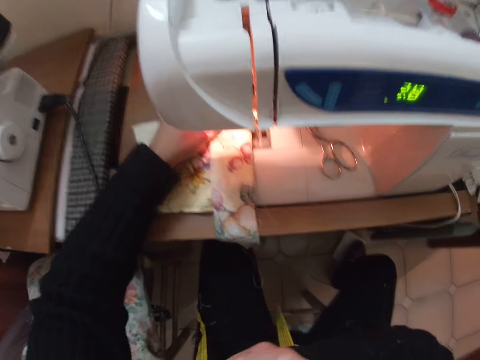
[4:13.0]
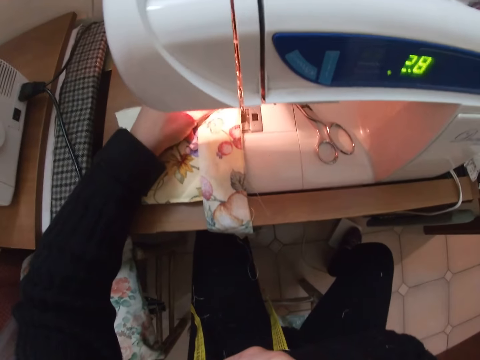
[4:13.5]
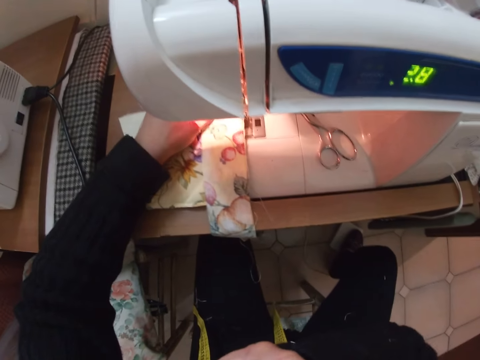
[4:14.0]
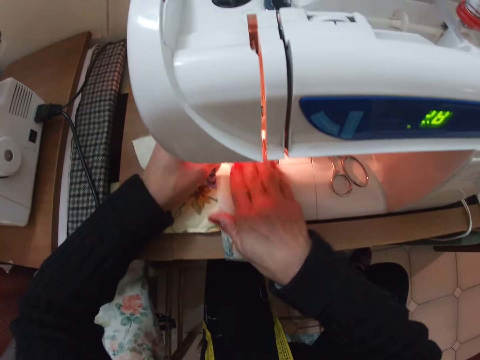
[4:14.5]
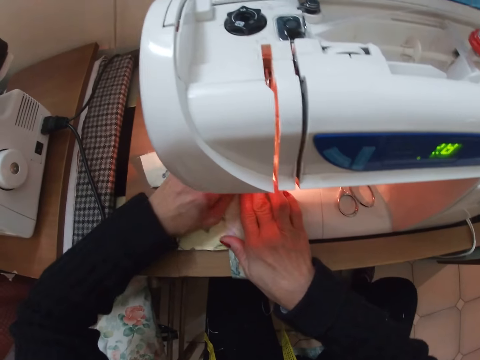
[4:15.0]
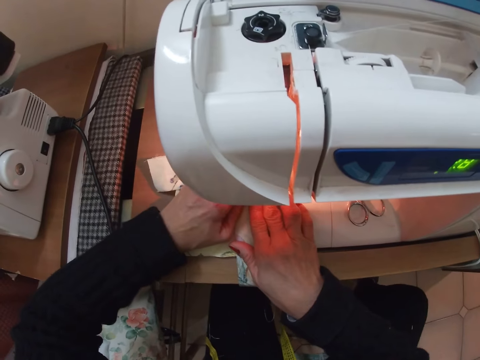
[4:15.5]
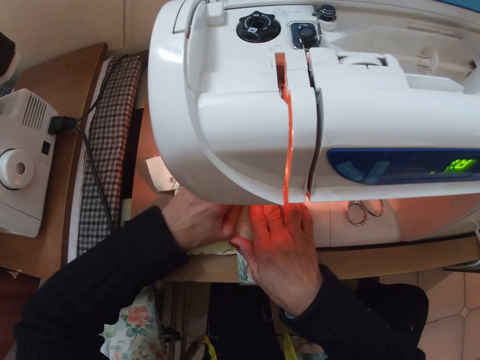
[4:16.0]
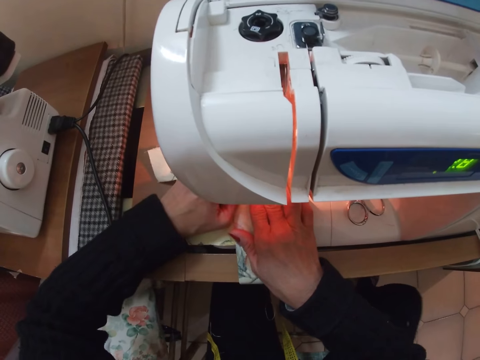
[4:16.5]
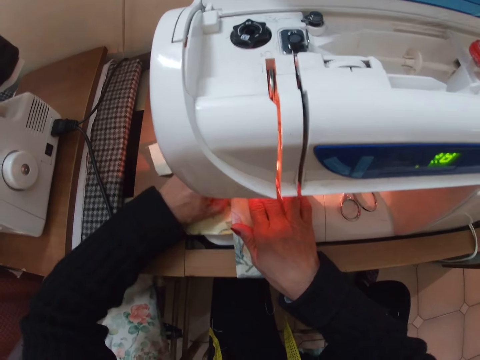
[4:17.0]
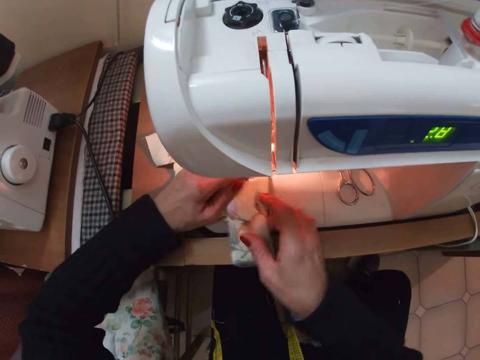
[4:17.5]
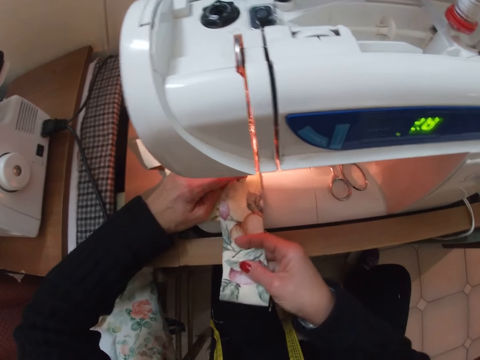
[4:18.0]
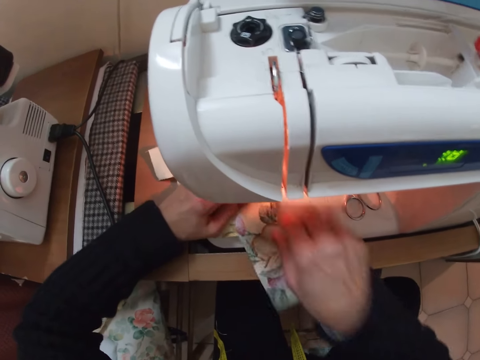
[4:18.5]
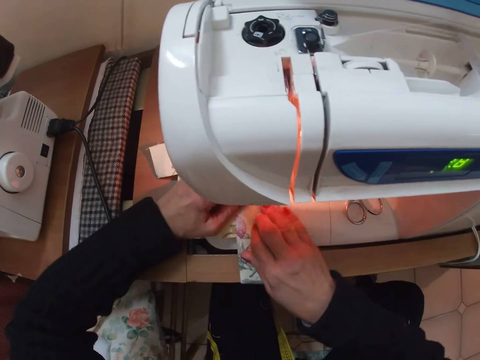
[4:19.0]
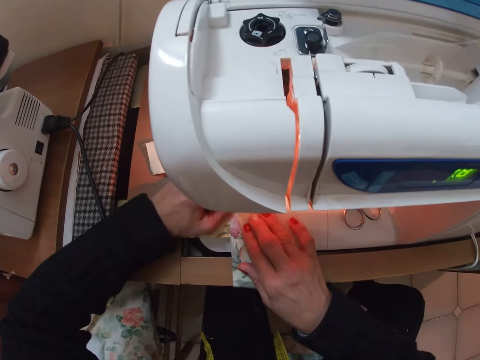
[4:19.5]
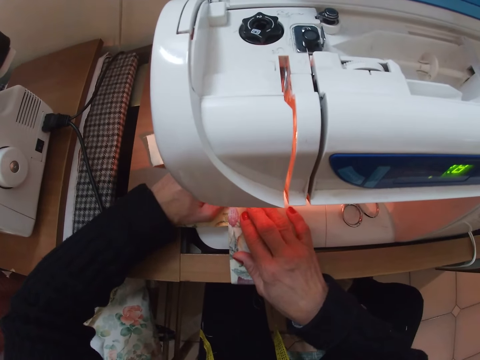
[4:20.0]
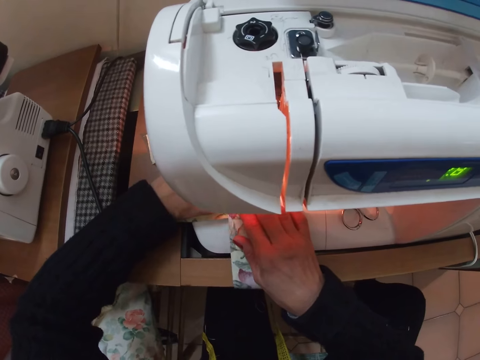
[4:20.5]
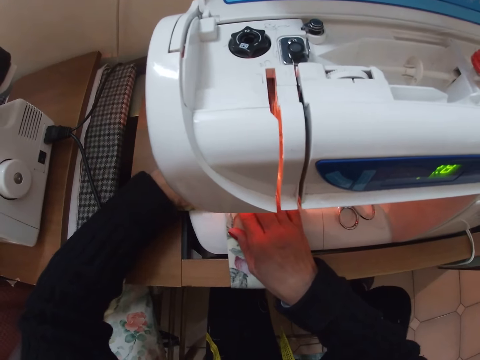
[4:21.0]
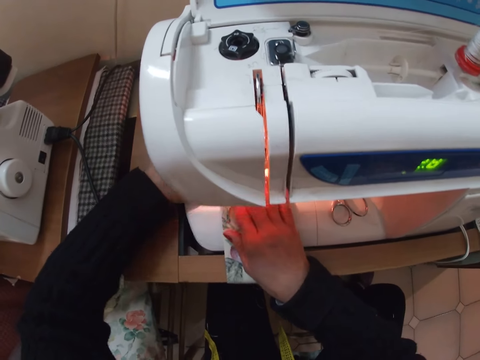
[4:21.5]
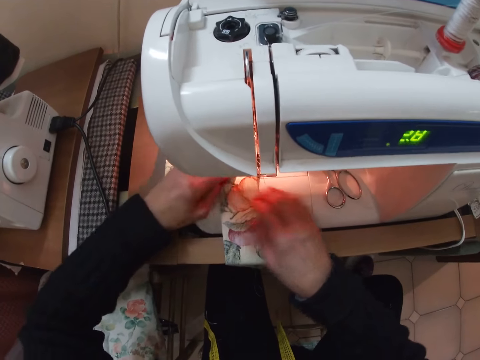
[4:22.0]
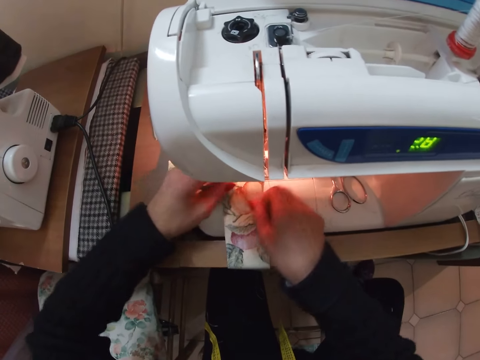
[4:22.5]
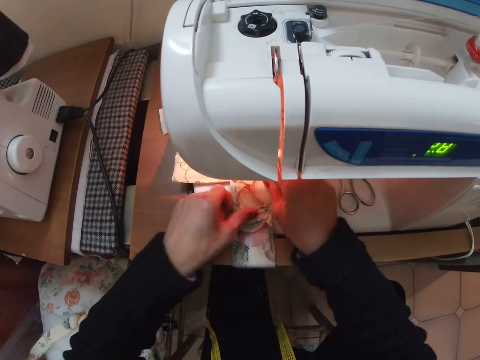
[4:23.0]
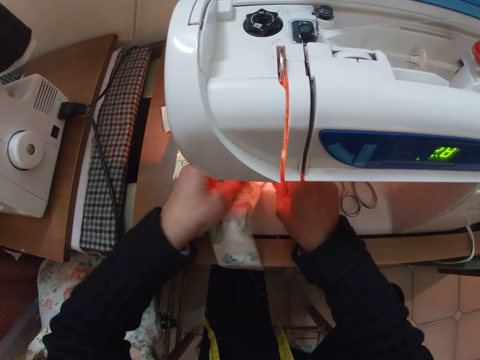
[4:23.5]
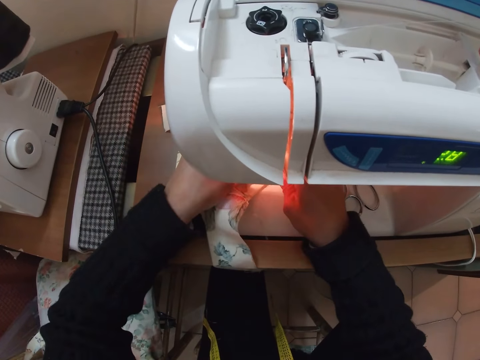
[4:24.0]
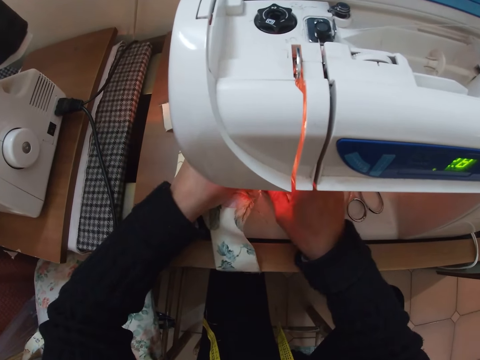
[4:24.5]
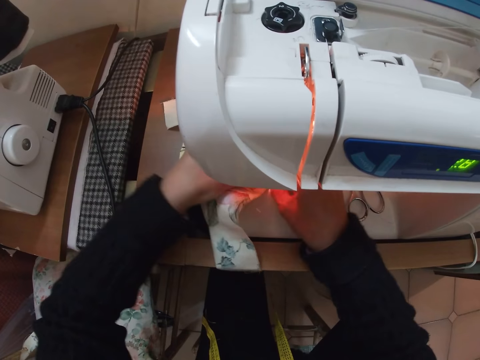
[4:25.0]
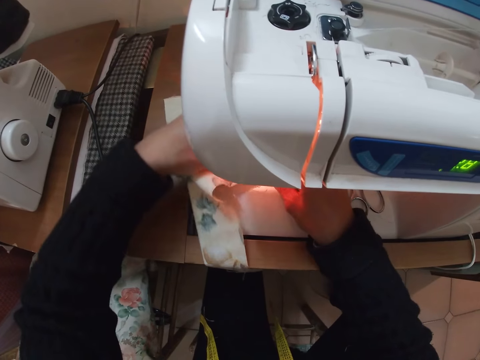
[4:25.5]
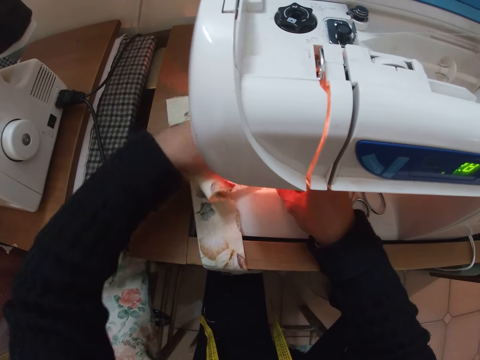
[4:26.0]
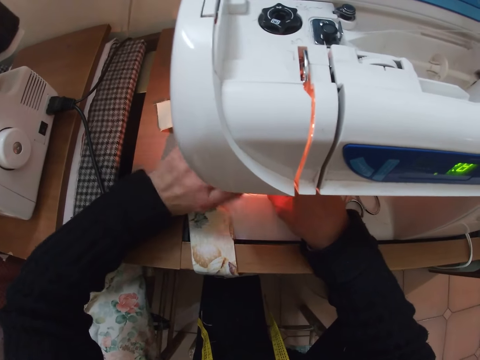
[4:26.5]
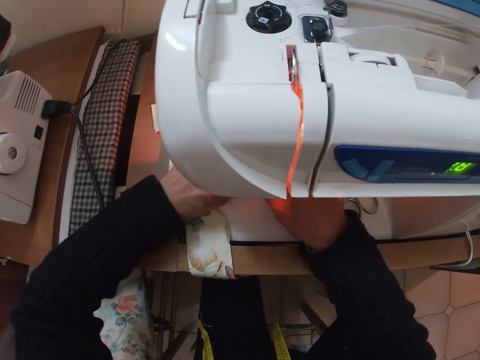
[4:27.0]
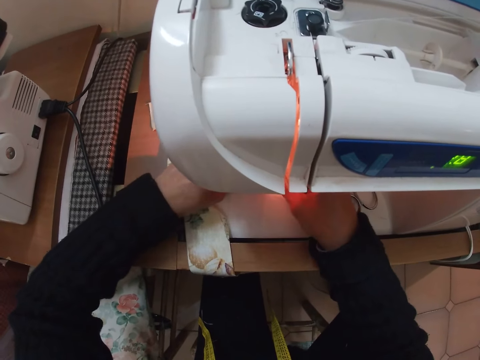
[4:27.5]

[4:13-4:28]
The camera wearer sews the cloth with the sewing machine. They adjust the cloth on the sewing machine with both hands. They sew the cloth with the sewing machine. They adjust the cloth on the sewing machine with both hands.

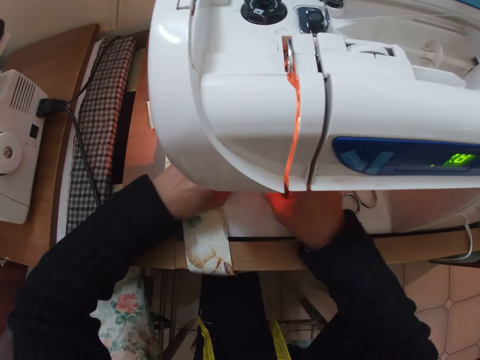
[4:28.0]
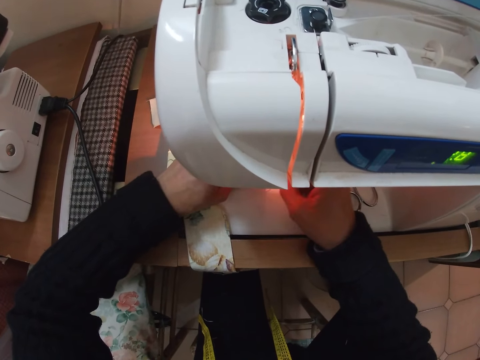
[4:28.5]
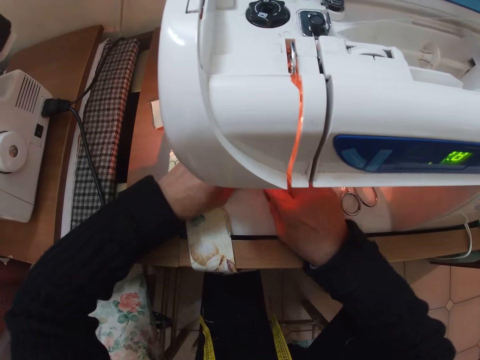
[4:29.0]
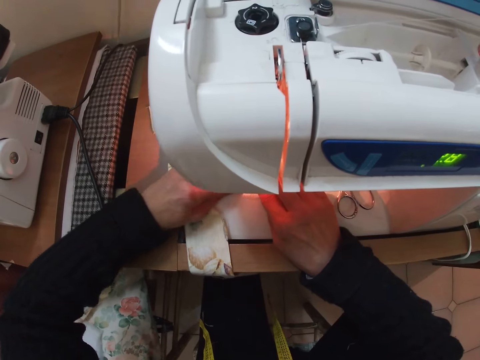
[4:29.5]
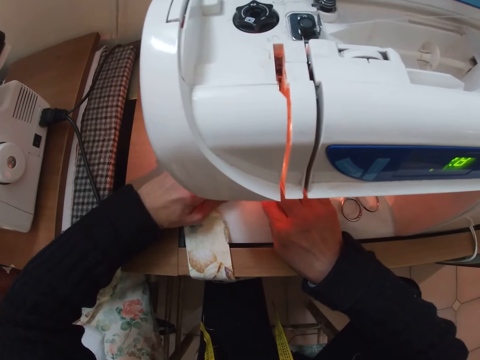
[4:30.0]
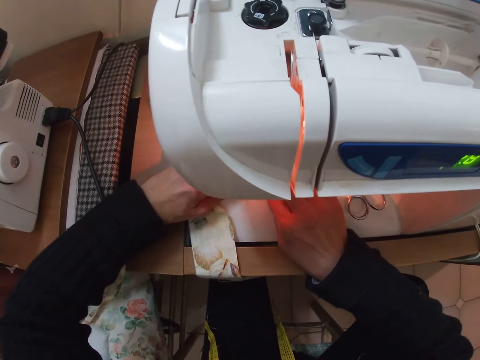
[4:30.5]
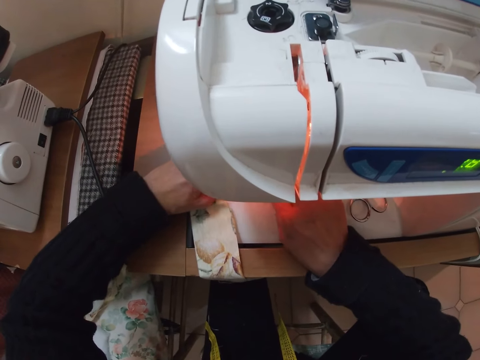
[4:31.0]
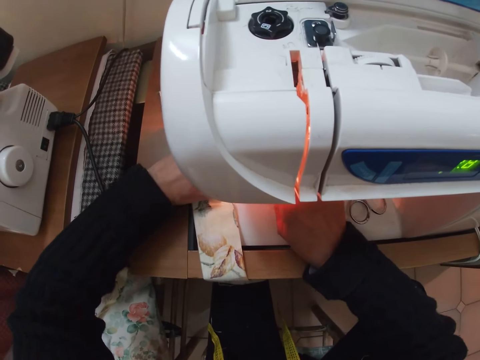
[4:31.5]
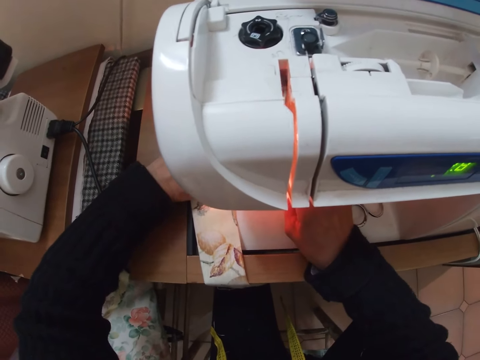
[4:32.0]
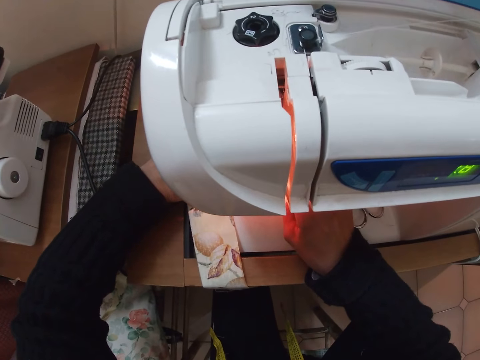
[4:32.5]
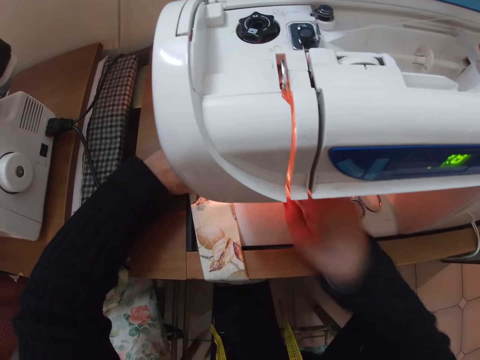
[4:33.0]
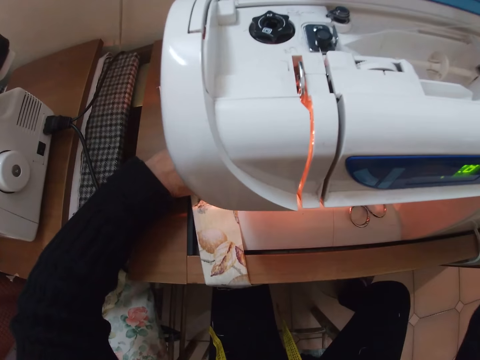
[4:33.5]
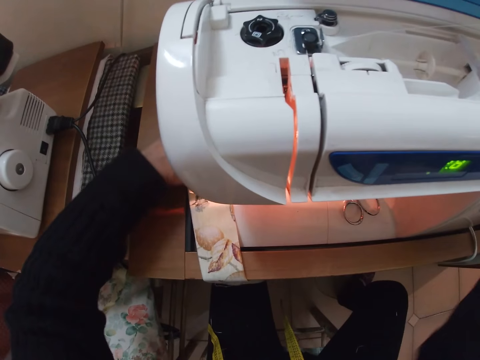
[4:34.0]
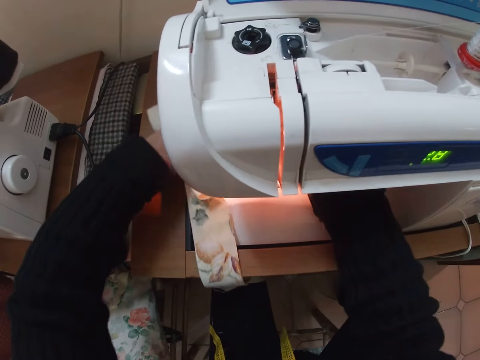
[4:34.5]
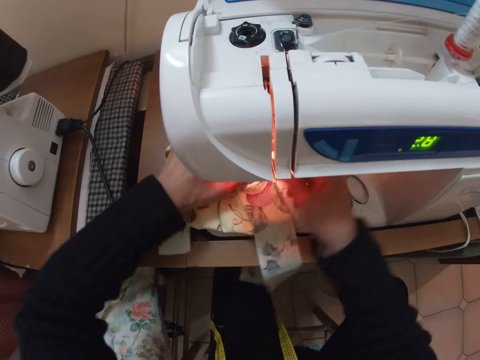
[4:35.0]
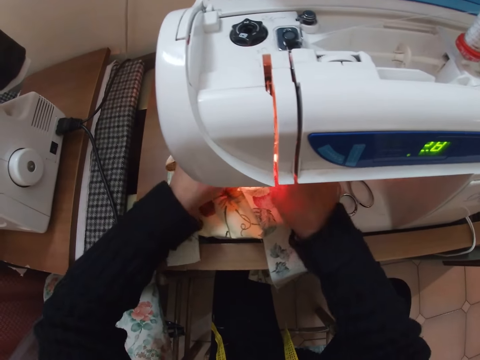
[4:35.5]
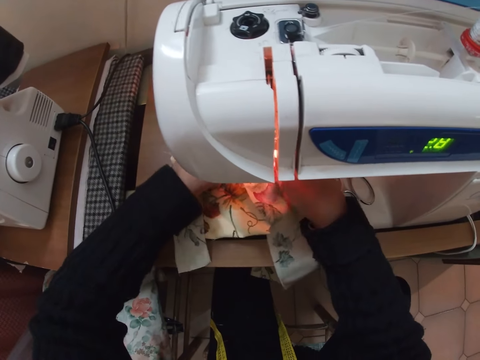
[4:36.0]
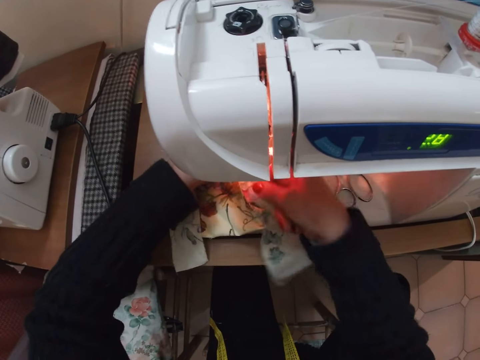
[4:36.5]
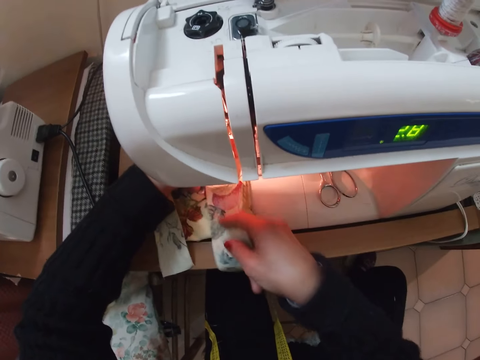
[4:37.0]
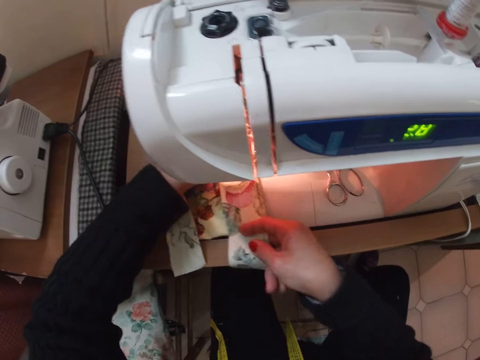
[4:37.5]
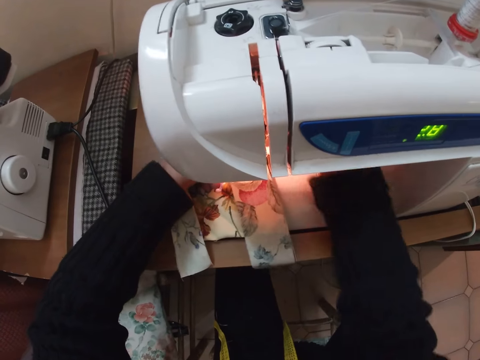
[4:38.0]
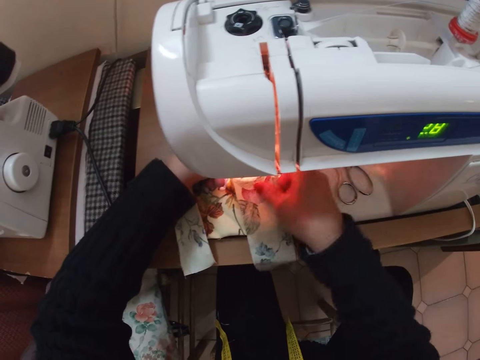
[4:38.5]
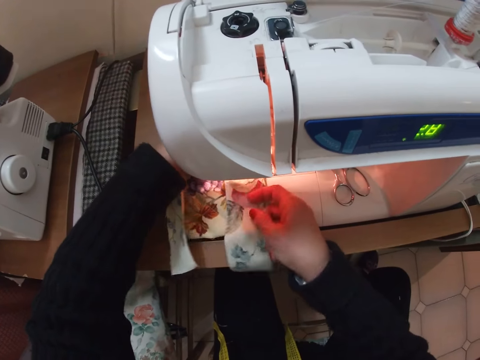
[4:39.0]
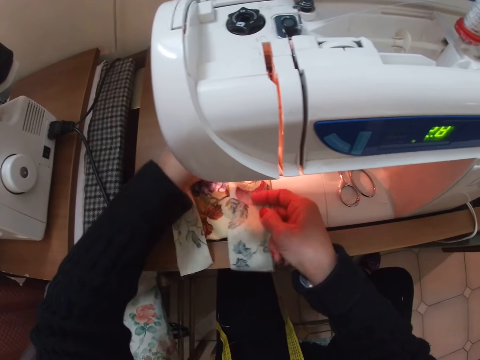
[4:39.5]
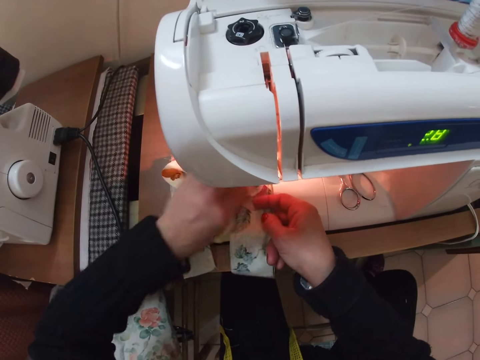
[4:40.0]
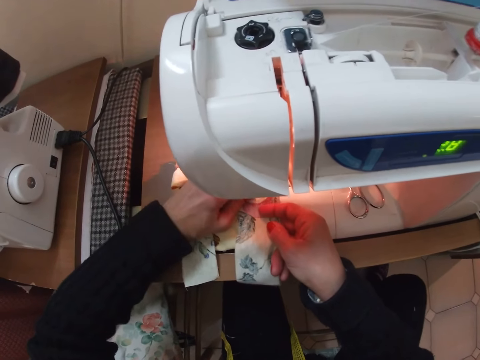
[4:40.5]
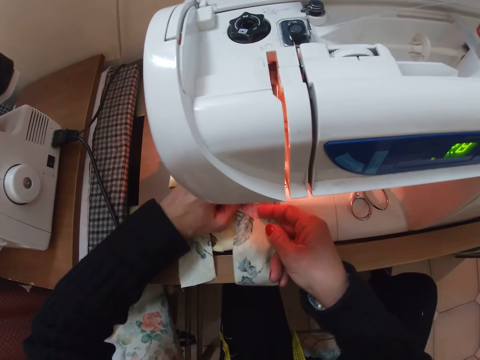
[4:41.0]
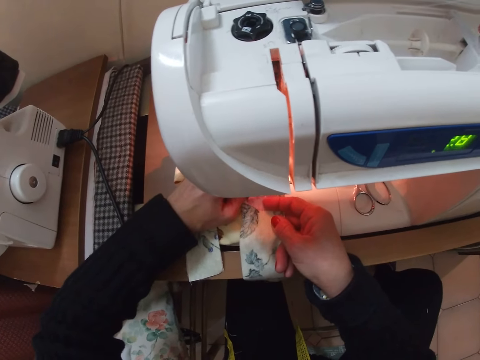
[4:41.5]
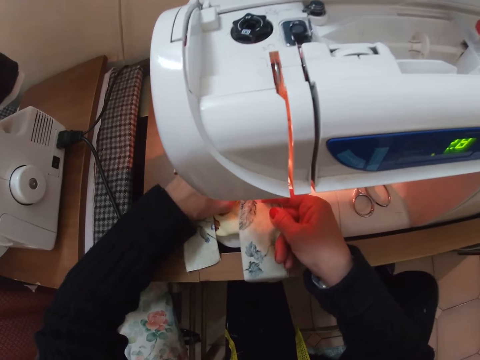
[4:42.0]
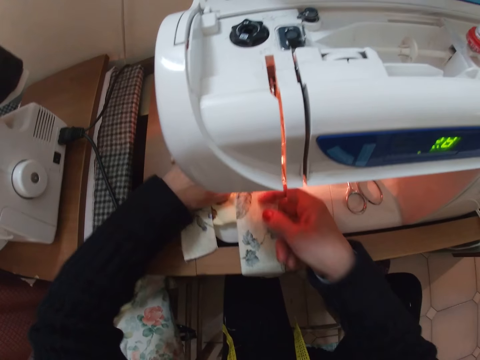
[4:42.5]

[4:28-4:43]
The camera wearer sews the cloth with the sewing machine. She adjusts a part of the sewing machine with her right hand. She adjusts the cloth on the sewing machine with both hands. She aligns the piece of cloth on the sewing machine. She sews the cloth with the sewing machine.
